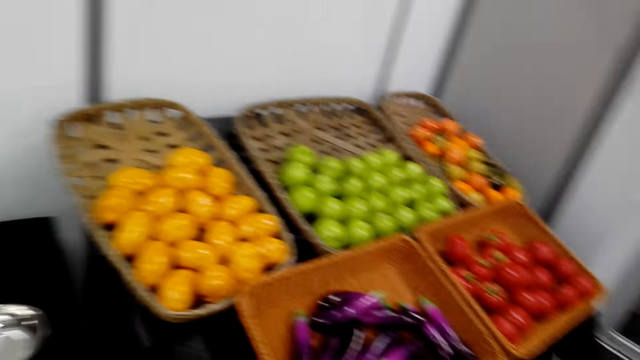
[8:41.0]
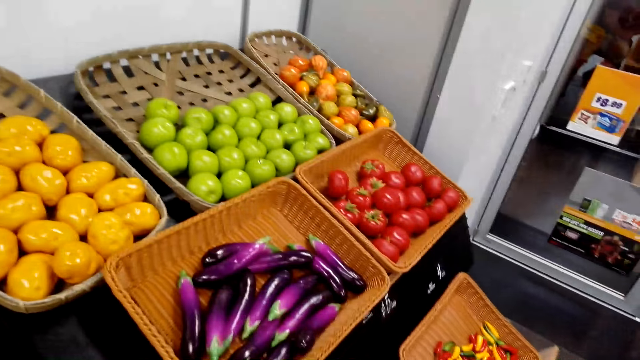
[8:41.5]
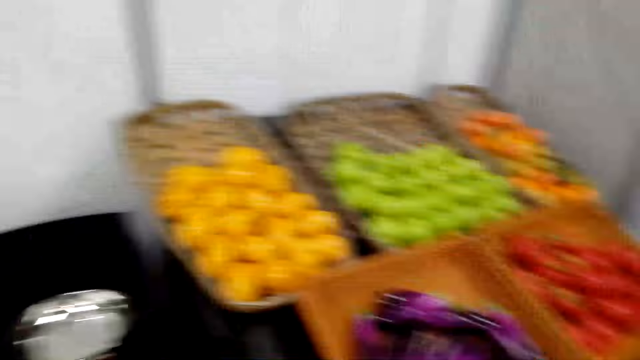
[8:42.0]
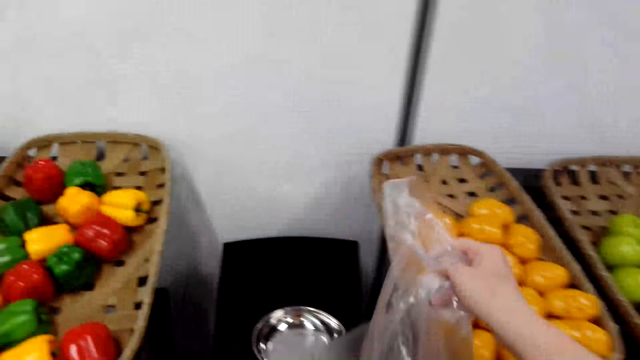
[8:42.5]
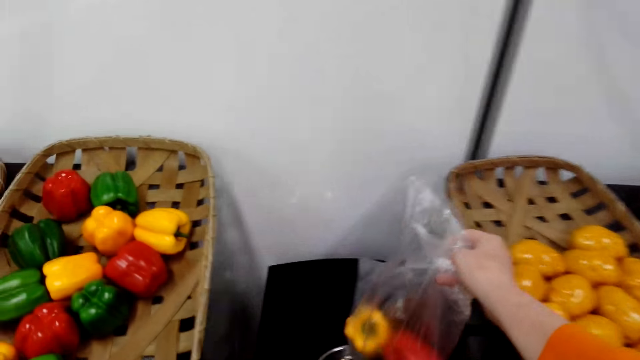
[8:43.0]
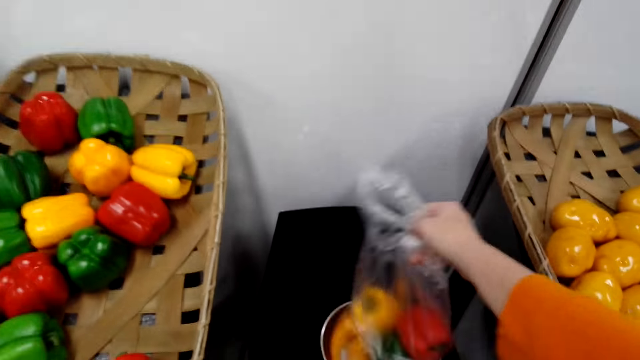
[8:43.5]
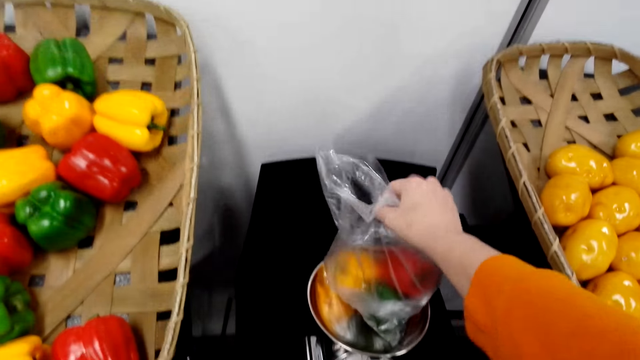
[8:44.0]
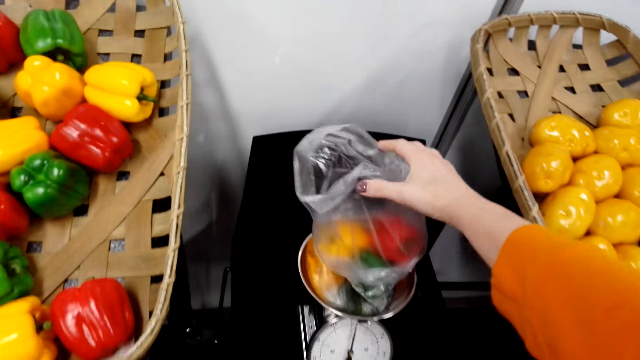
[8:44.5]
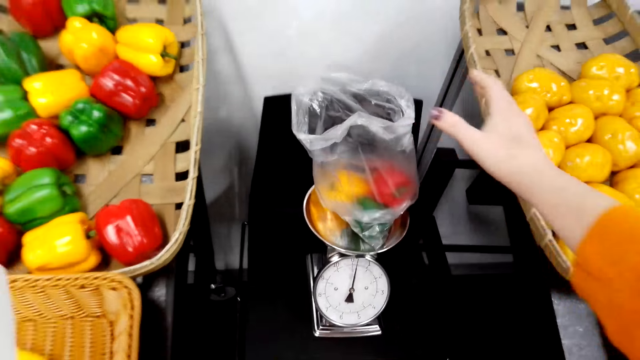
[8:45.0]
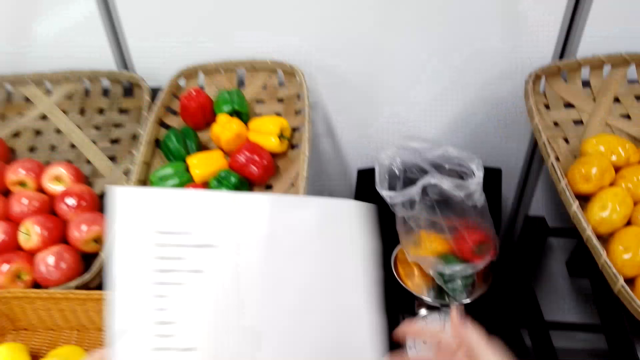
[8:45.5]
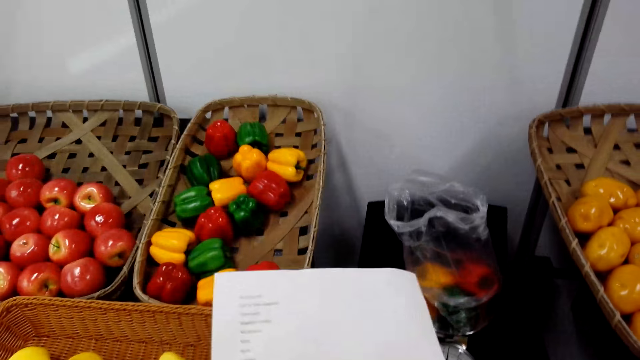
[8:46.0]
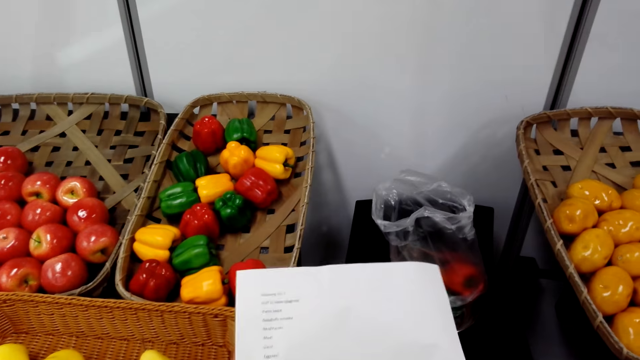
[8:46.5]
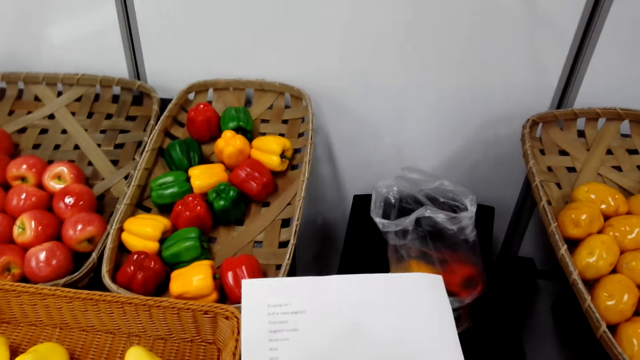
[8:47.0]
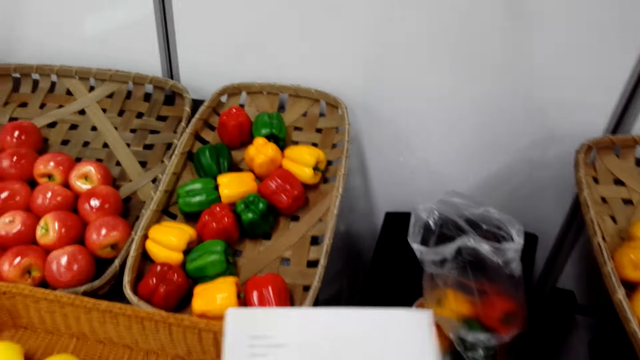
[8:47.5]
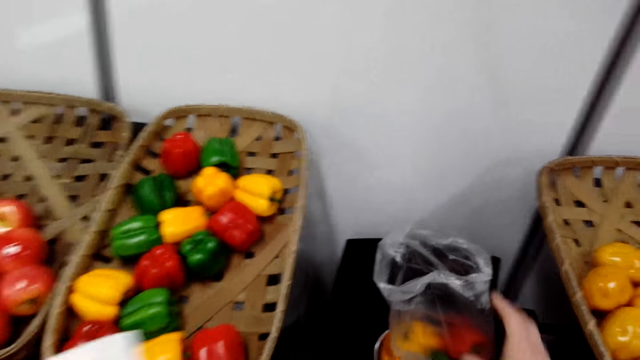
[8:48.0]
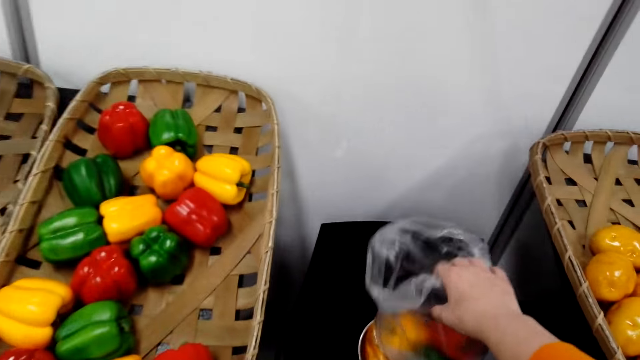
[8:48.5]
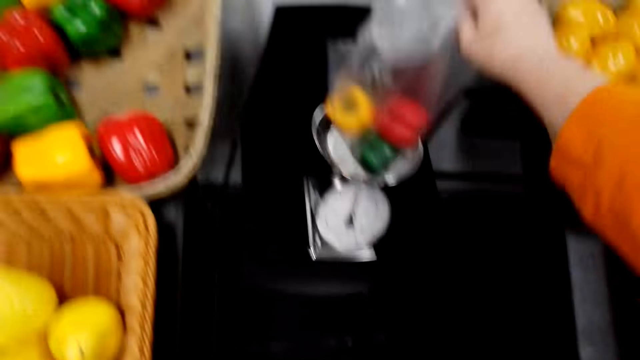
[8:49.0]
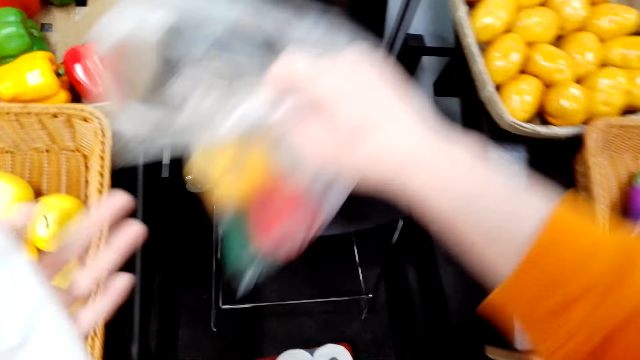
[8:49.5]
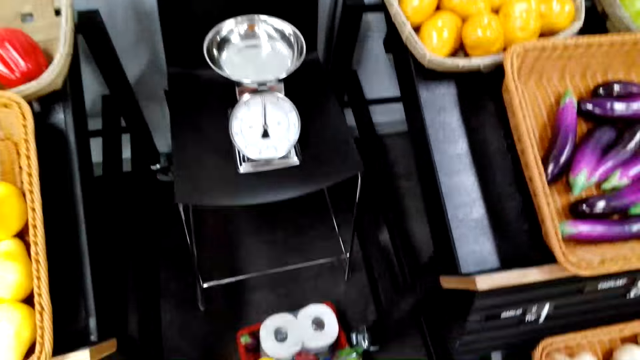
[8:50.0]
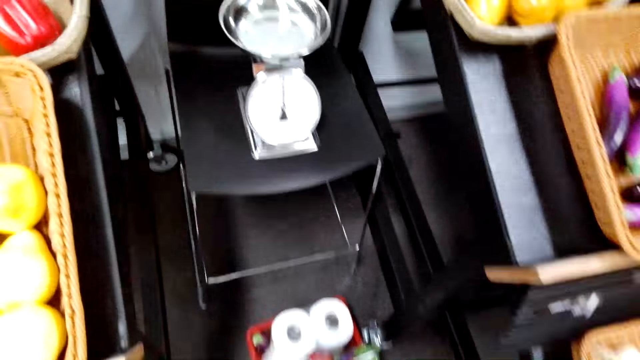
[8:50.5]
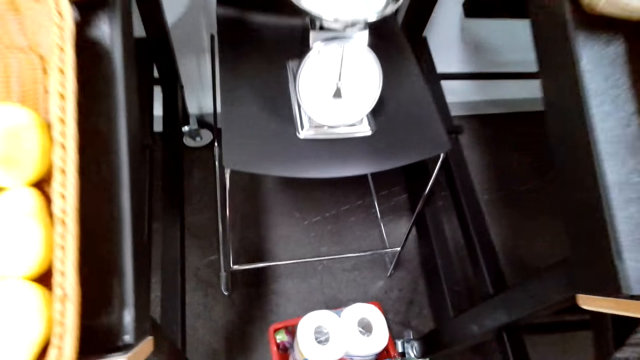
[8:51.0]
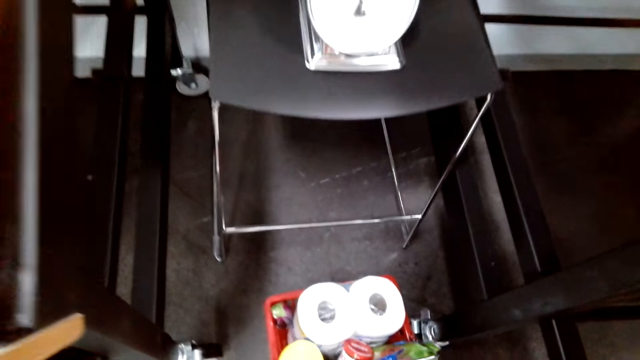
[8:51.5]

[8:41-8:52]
The camera wearer turns around. They put the bell peppers on the weighing scale. They weigh the vegetable in the scale balance. They stare at the list. They pick up the bell peppers.

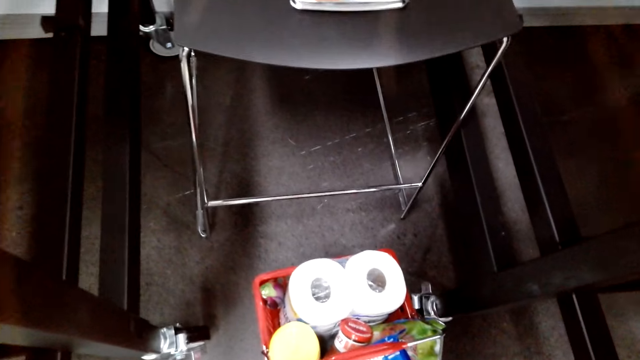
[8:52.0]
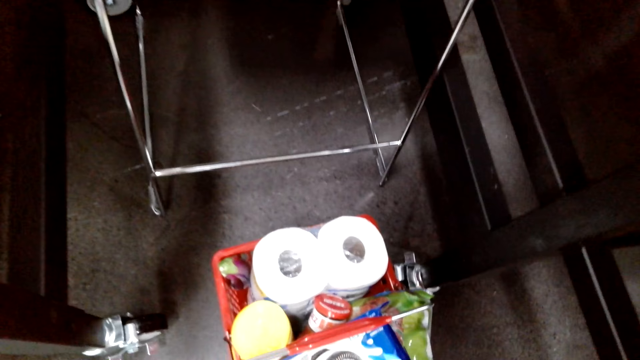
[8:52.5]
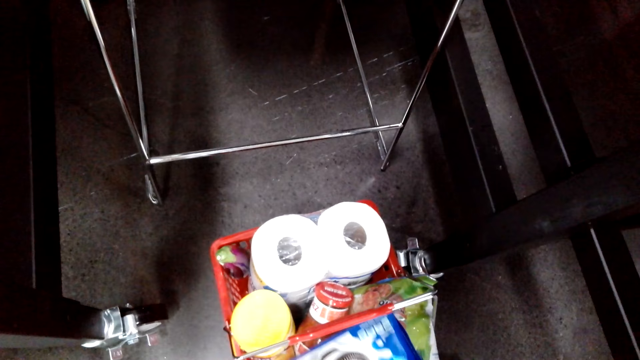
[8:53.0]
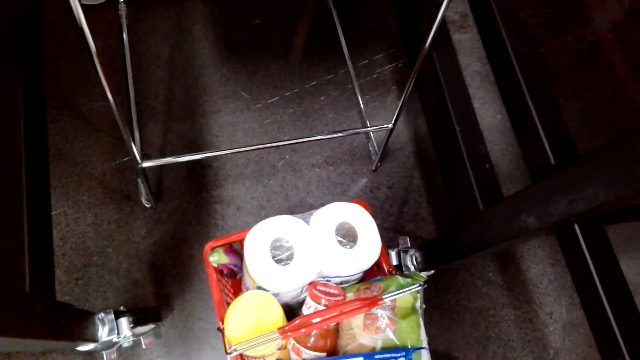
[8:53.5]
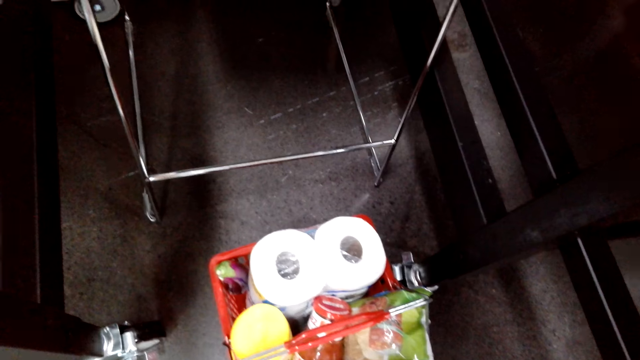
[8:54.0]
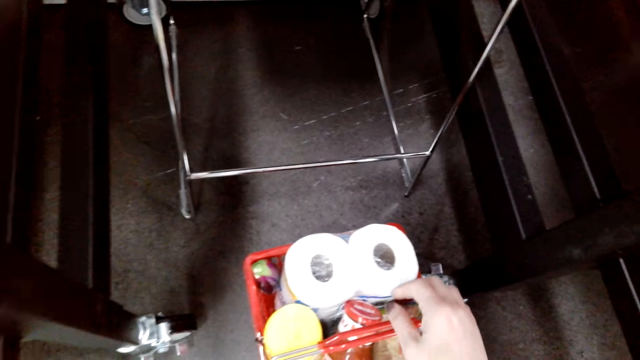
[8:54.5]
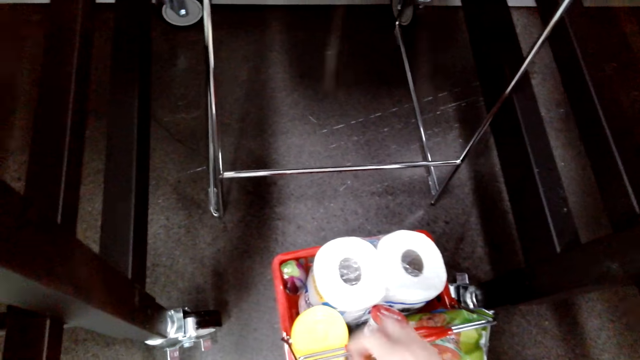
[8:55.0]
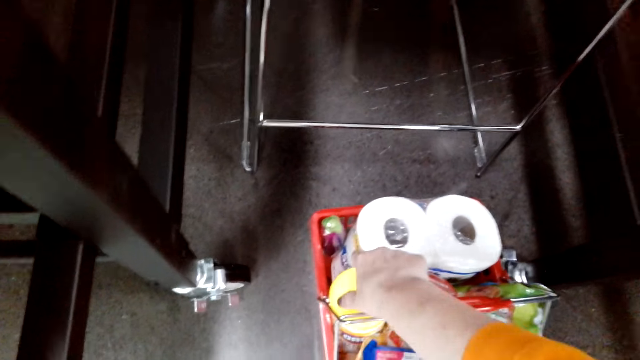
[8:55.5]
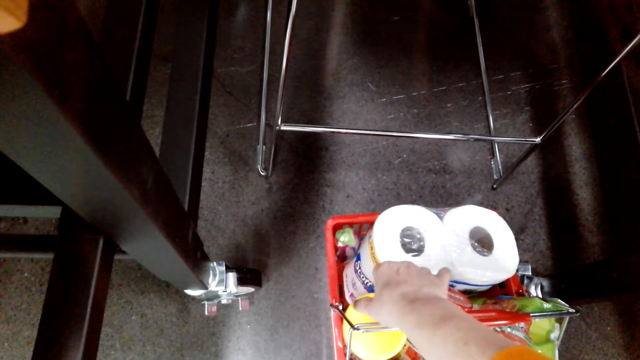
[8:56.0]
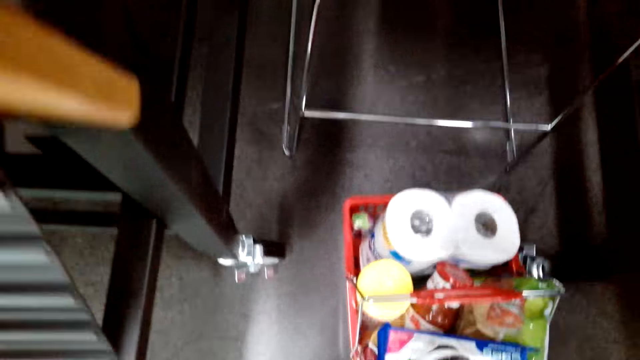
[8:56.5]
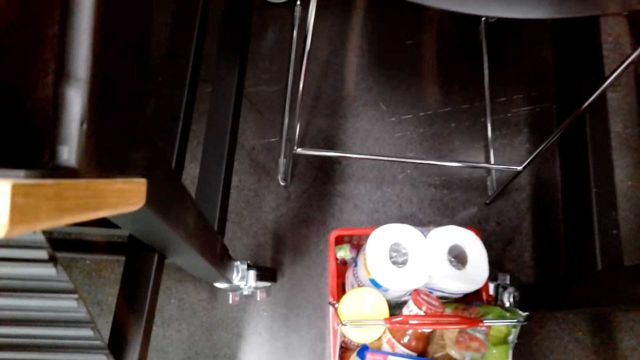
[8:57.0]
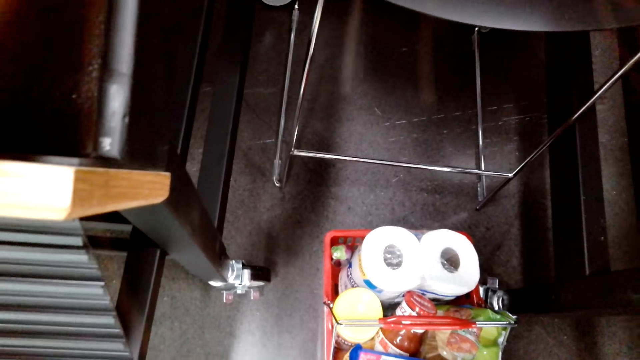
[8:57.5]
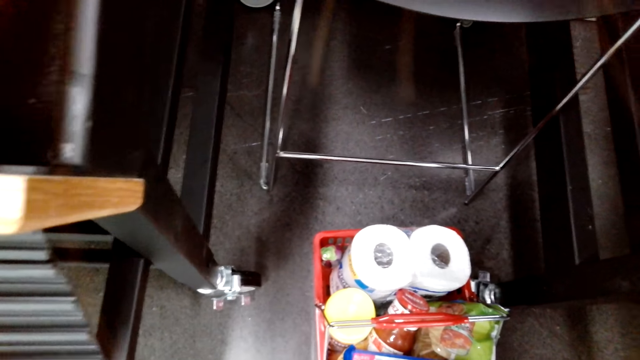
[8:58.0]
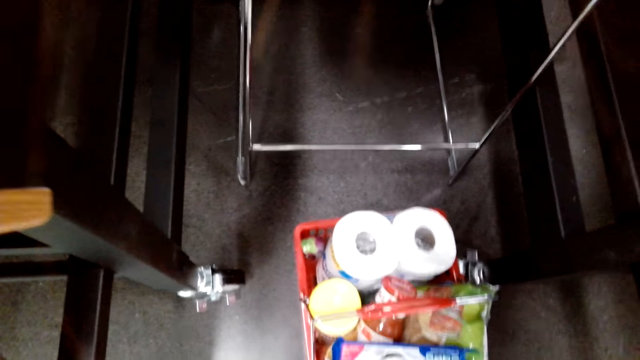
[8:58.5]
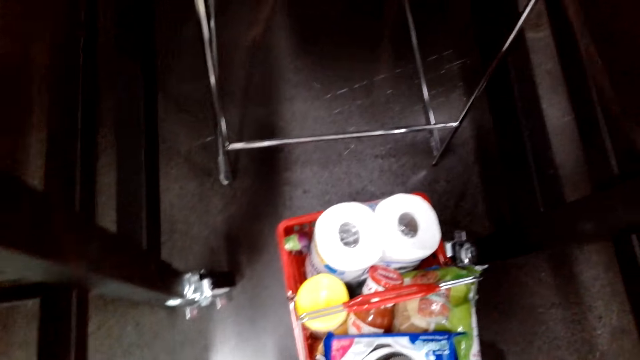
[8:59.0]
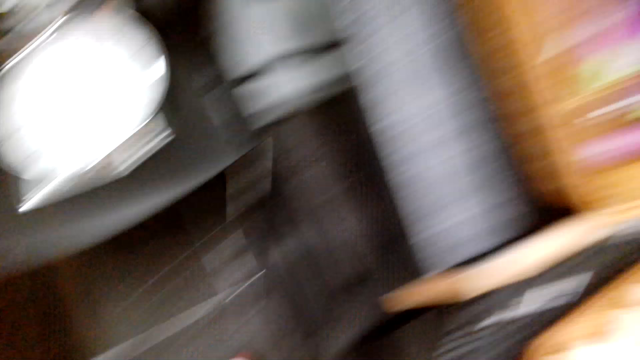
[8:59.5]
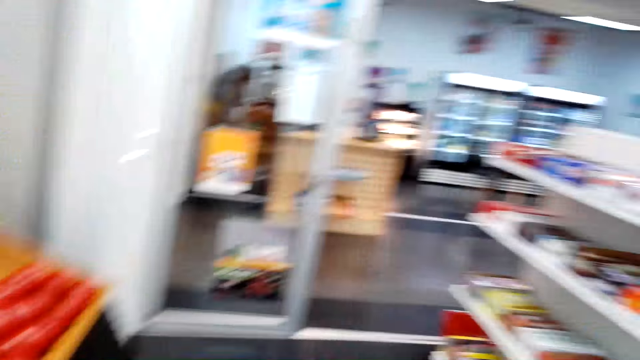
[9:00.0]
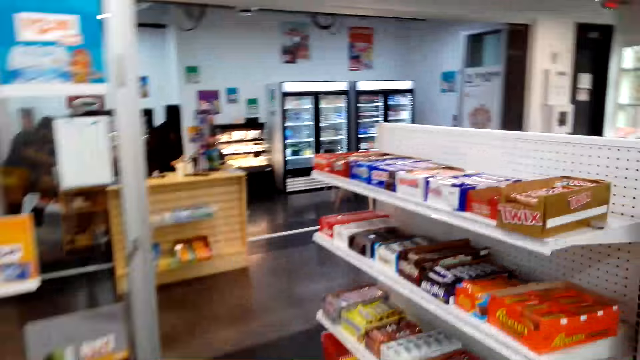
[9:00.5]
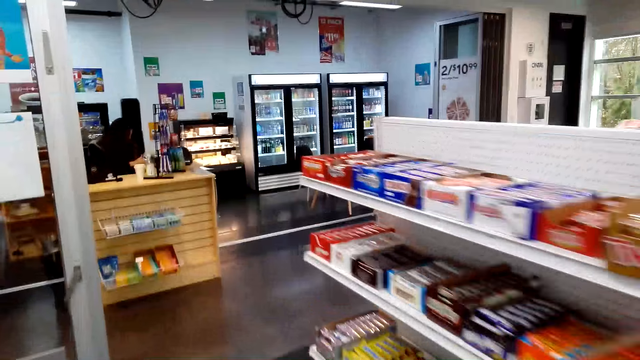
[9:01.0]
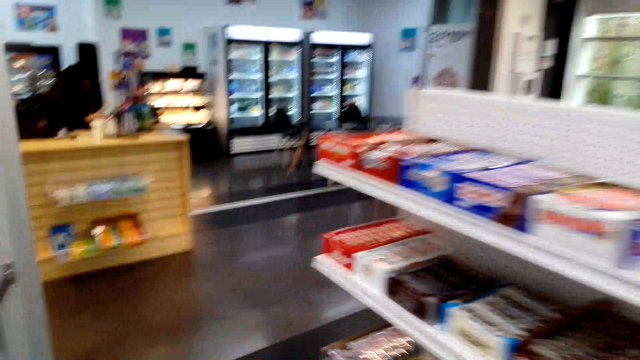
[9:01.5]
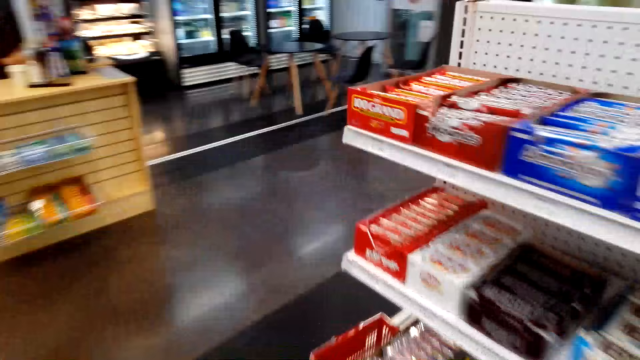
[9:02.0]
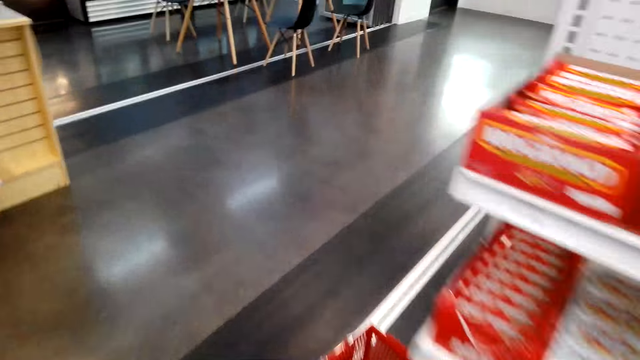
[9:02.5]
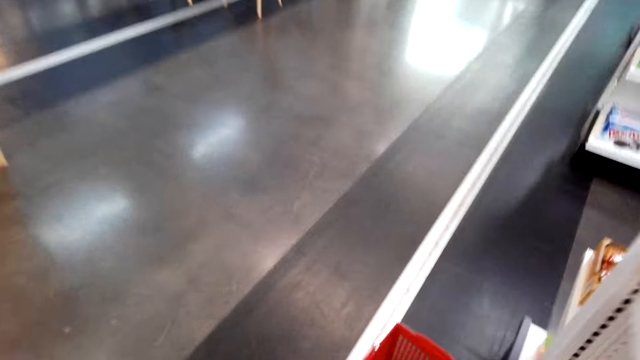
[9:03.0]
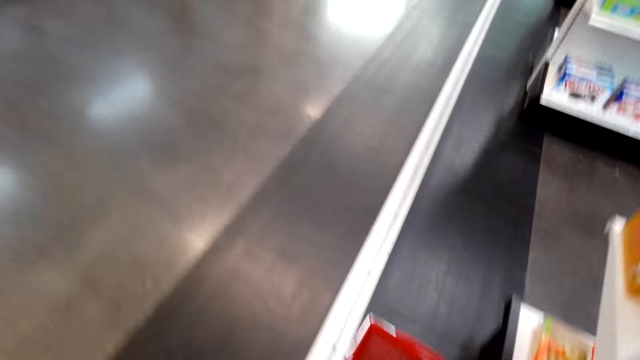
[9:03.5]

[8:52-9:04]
The camera wearer puts the bell pepper in a shopping basket. They do something. They turn around. They walk around the supermarket.
